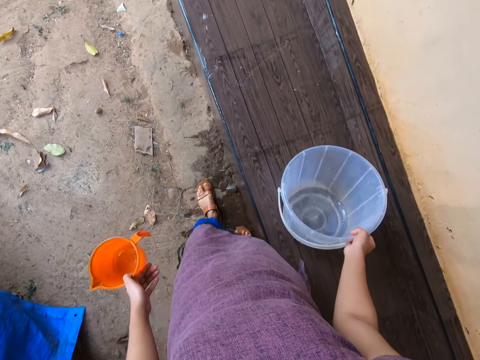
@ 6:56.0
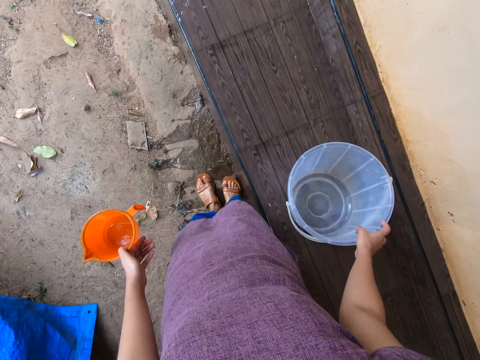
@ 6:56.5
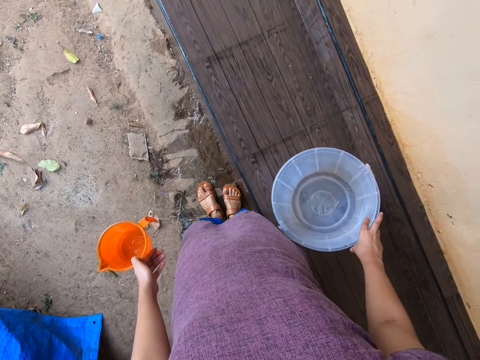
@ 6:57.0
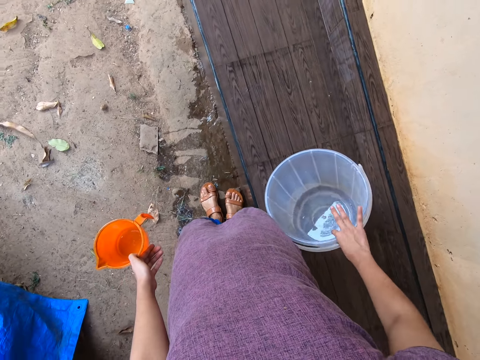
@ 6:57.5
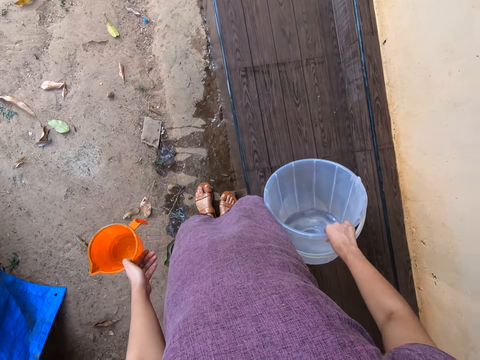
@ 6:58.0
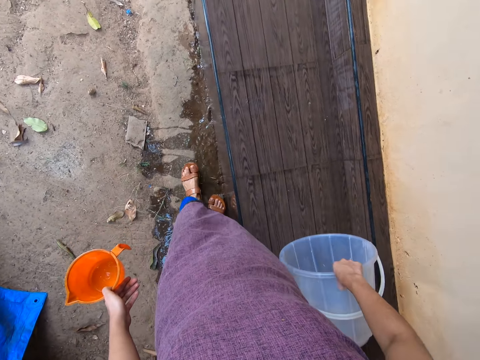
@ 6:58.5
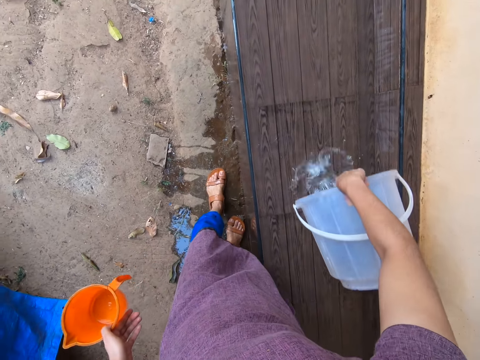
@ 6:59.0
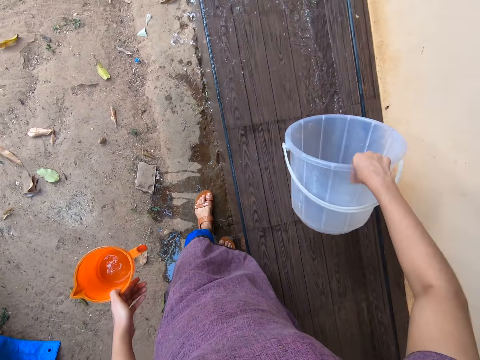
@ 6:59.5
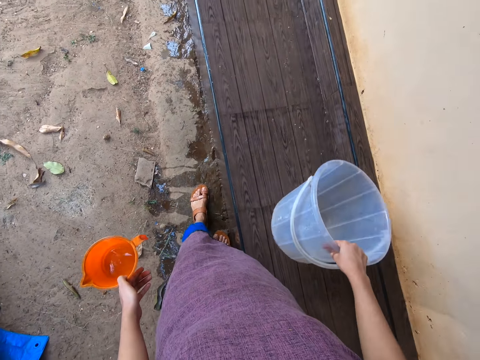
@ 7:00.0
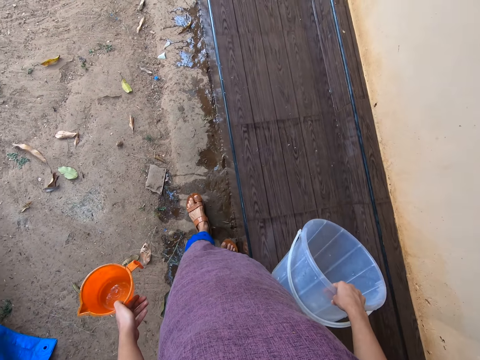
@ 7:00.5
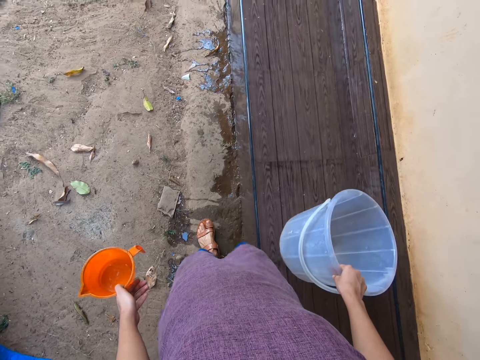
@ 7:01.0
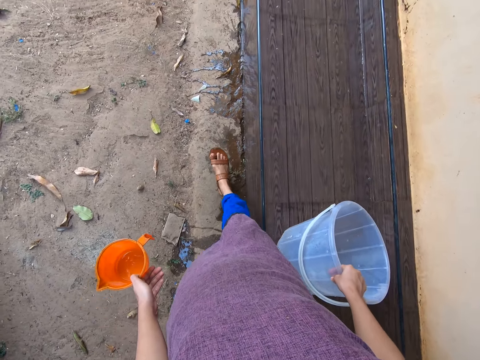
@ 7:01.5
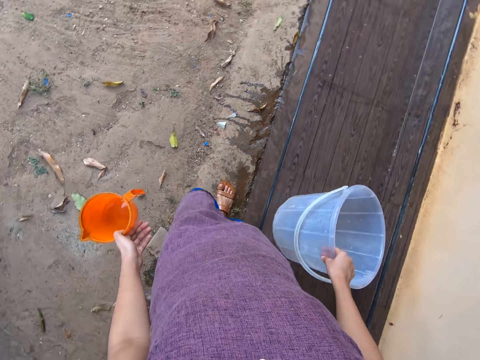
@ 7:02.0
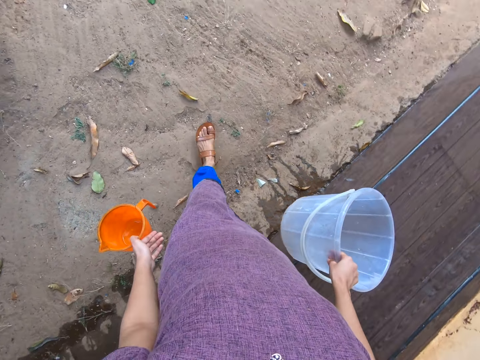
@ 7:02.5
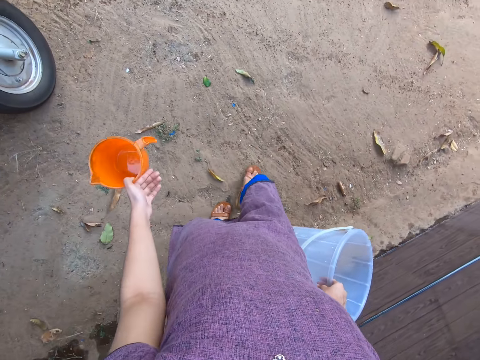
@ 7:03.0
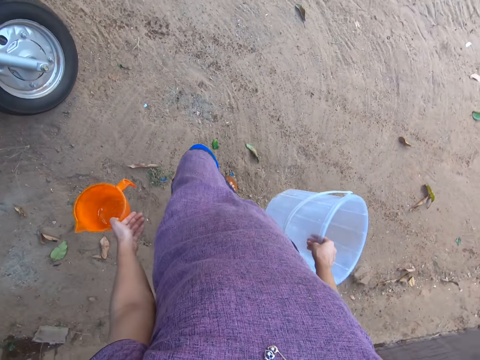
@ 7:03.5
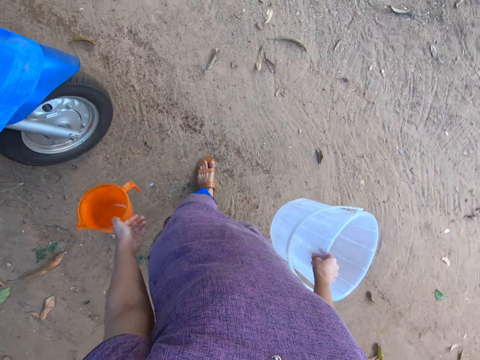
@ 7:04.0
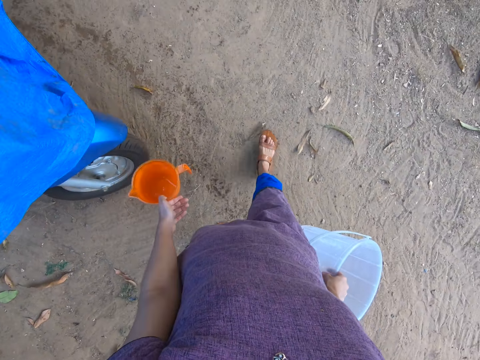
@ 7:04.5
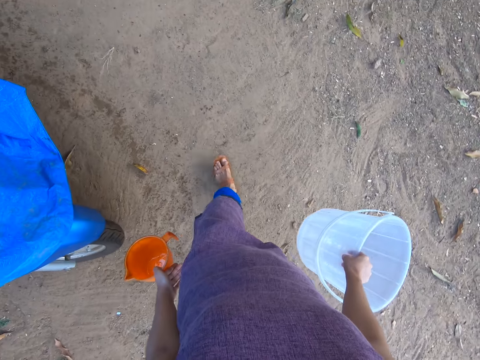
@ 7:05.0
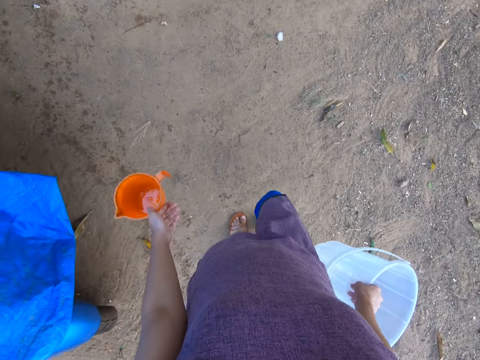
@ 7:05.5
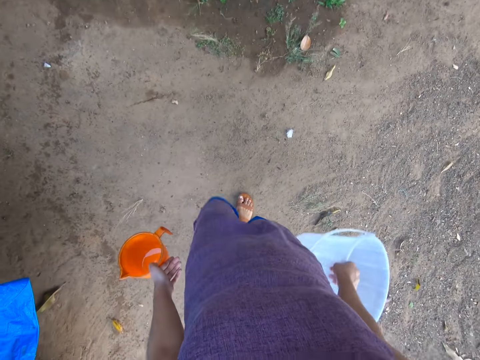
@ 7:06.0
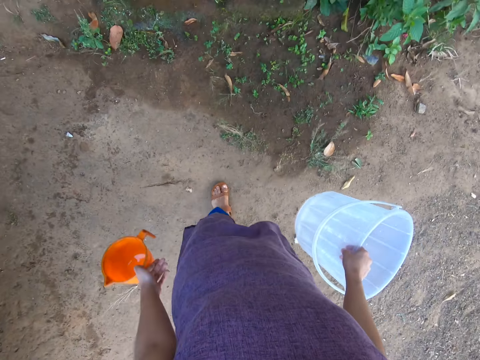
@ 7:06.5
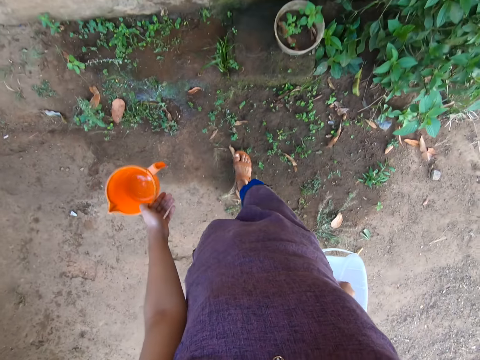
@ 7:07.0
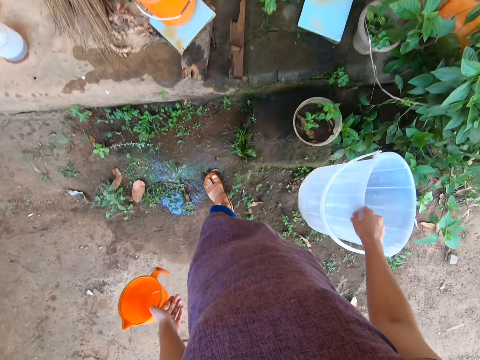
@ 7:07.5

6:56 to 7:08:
The camera wearer drops the bucket on the slab of tiles with her right hand. She adjusts her right hand on the bucket on the slab of tiles. She lifts the bucket with her right hand. She pours water from the bucket onto the slab of tiles by the wall with her right hand. She walks.

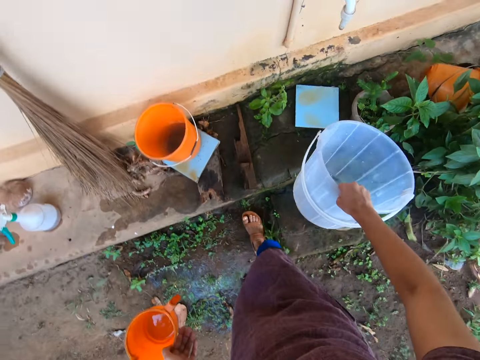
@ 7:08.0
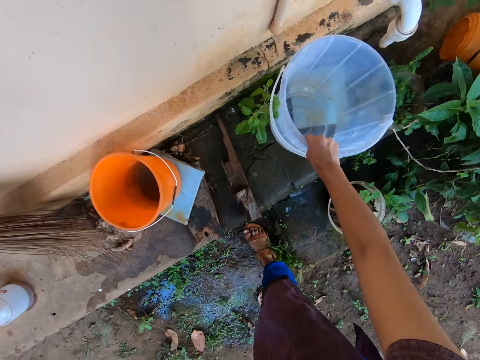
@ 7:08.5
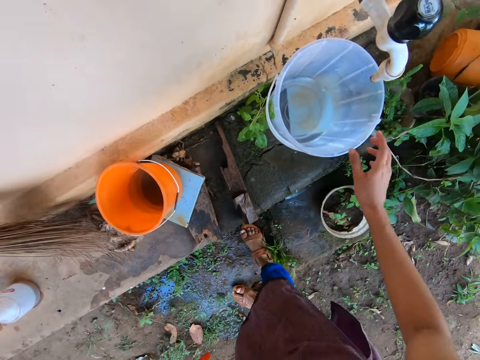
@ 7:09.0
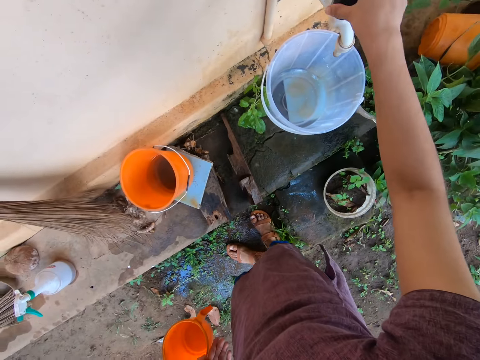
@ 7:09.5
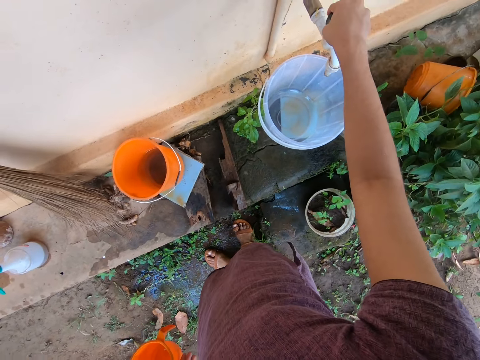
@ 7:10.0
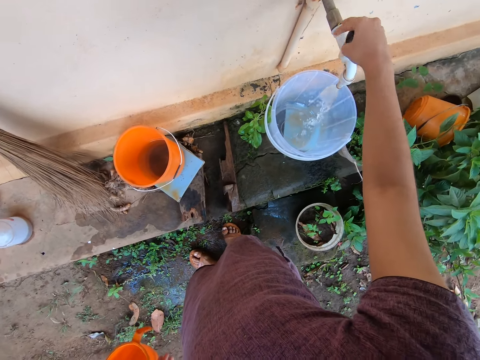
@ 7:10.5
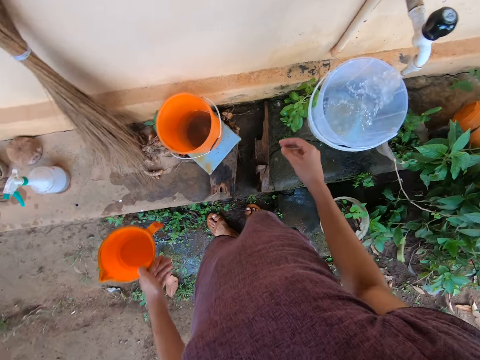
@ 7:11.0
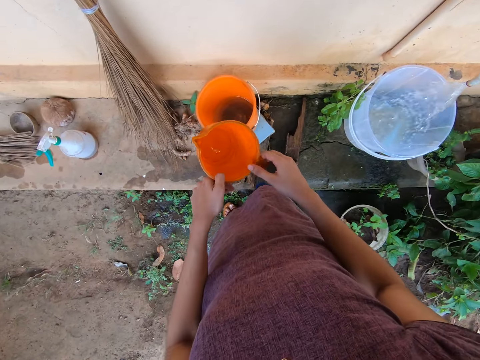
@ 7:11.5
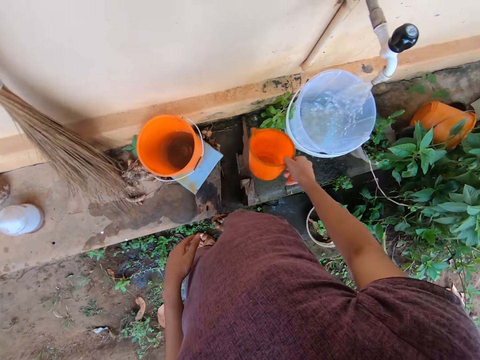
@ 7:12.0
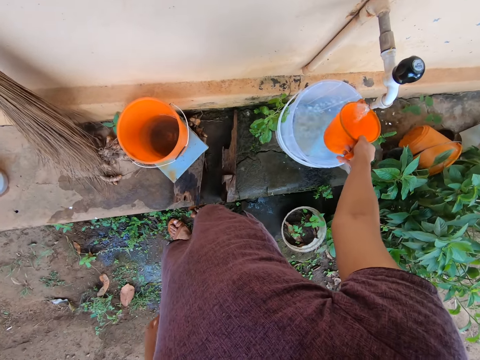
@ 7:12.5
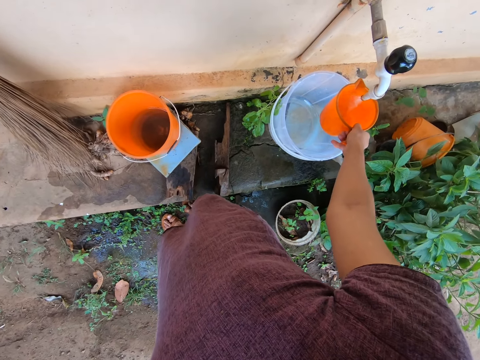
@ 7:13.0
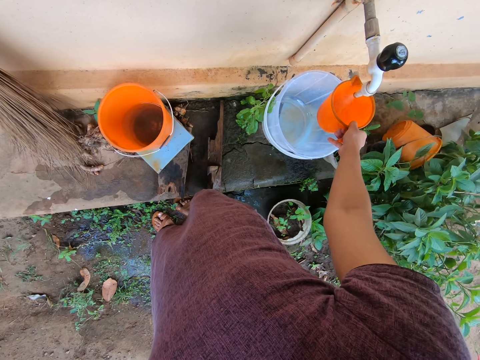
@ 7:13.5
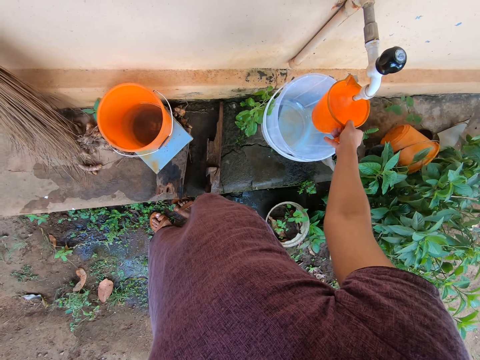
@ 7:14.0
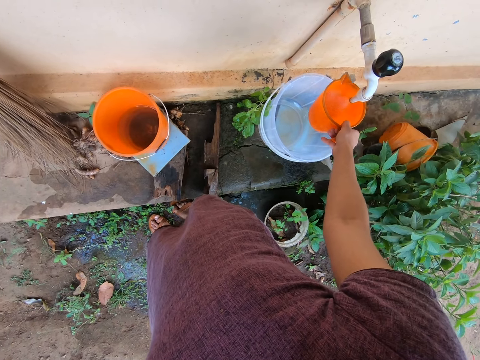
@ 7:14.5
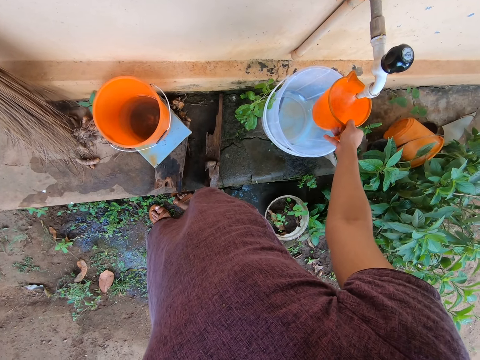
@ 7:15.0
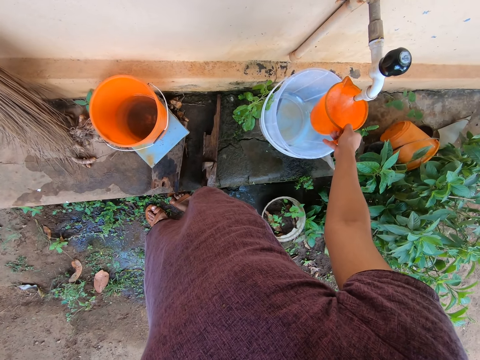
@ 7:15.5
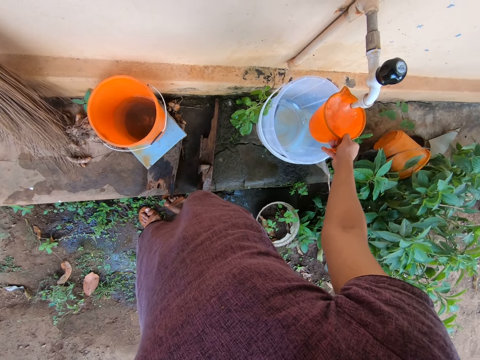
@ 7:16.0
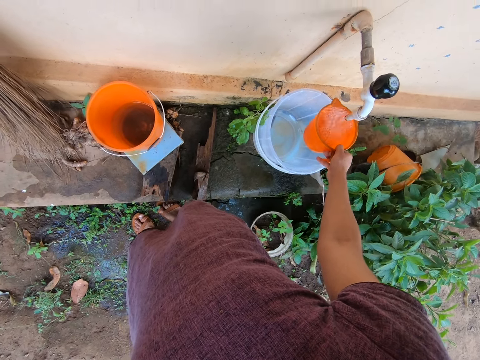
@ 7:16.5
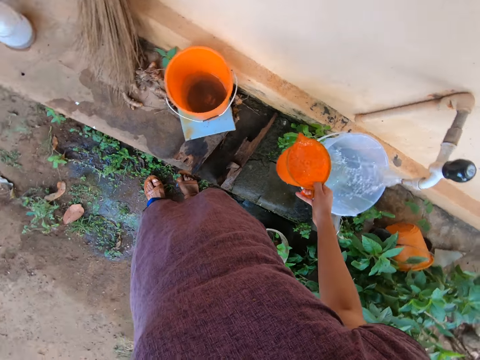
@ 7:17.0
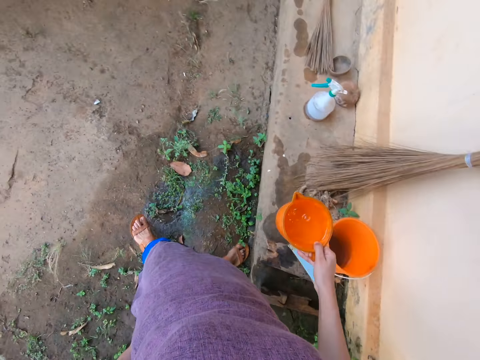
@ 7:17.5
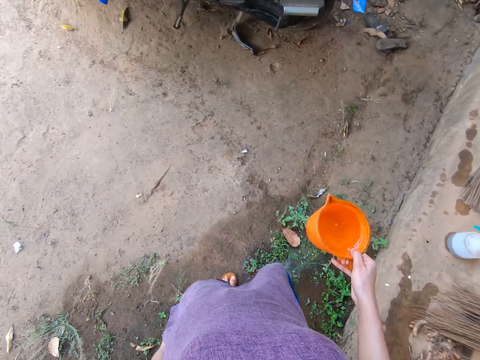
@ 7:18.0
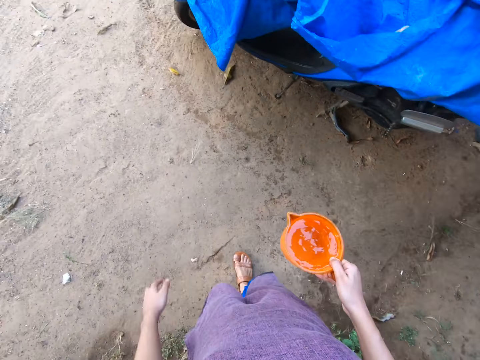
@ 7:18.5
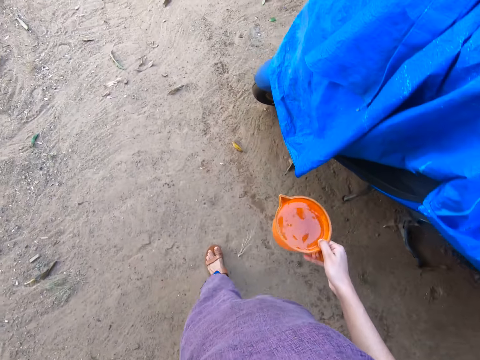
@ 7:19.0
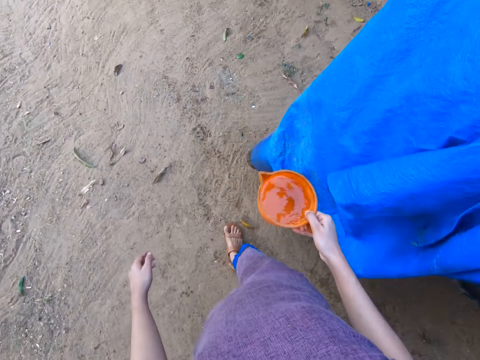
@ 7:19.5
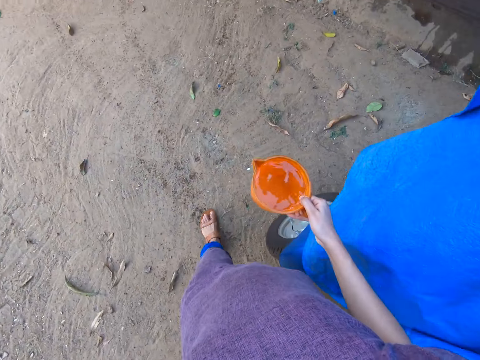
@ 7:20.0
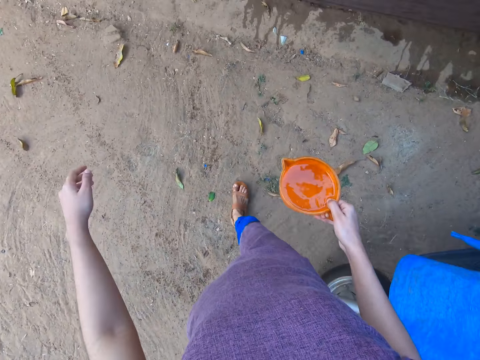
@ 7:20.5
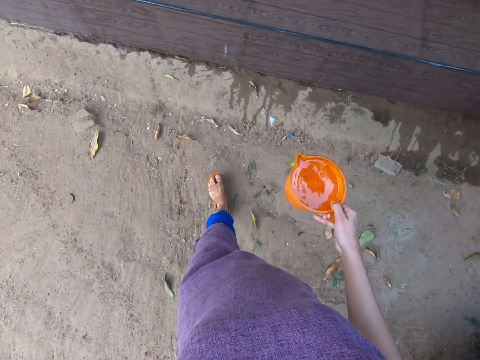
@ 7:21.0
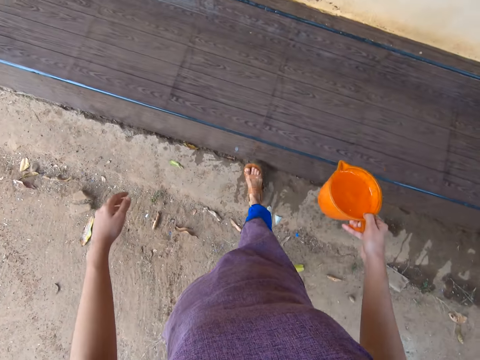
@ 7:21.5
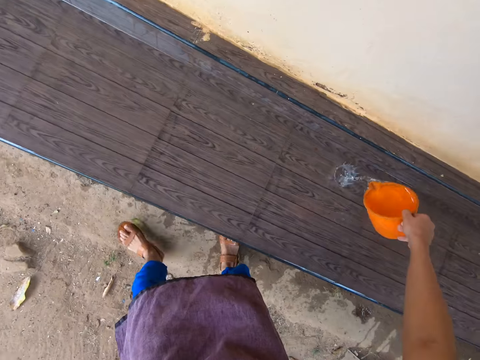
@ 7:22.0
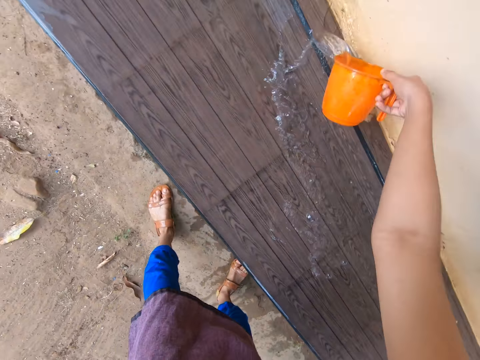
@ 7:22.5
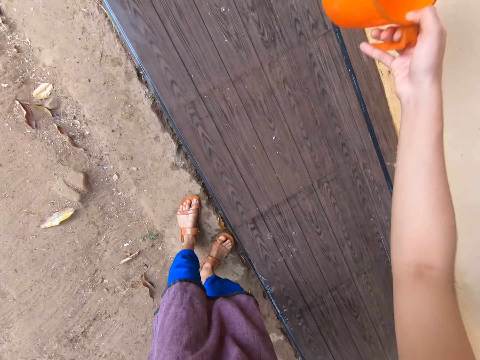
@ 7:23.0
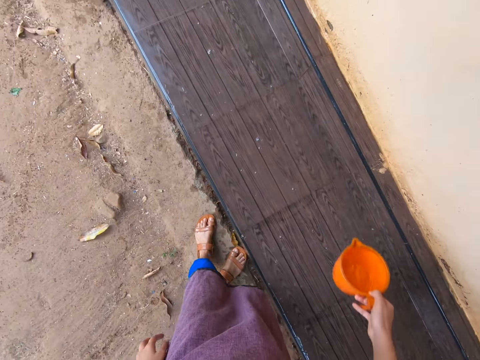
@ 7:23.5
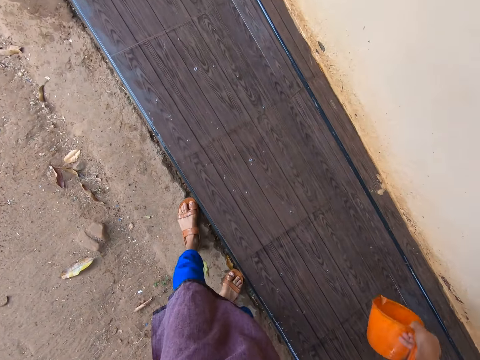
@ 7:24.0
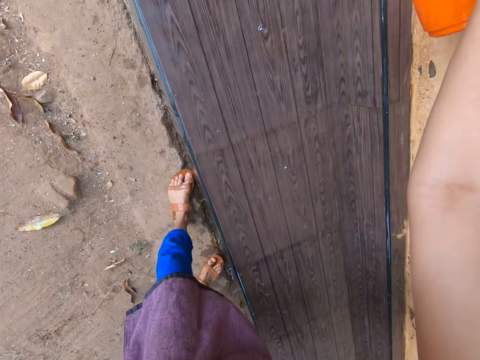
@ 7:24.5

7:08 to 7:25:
The camera wearer drops the bucket on the concrete slab with her right hand. She opens a tap with her right hand. She fills water in the bucket. She passes the cup from her left hand to her right hand. She fills the cup in her right hand with water from the tap. She carries the cup of water with her right hand. She walks. She pours water from the cup in her right hand onto the slab of tiles.
